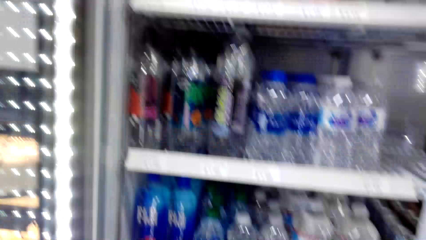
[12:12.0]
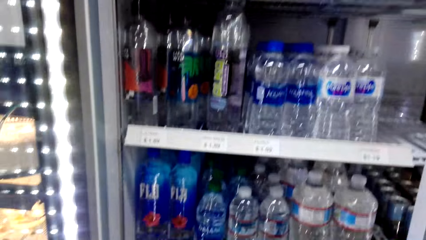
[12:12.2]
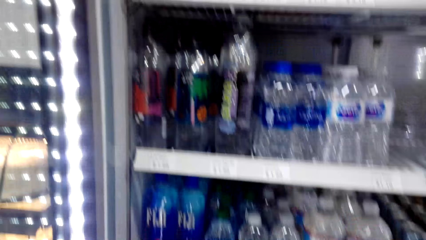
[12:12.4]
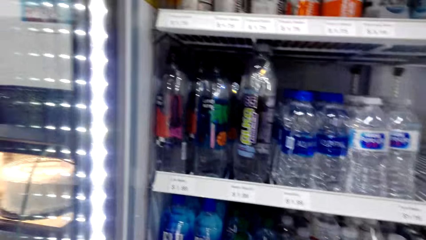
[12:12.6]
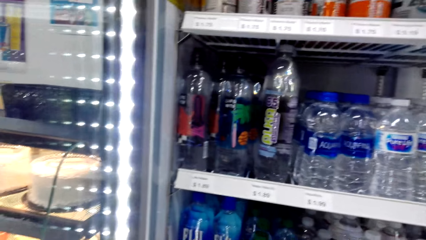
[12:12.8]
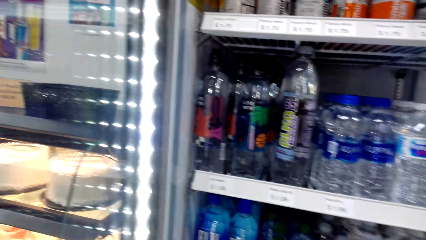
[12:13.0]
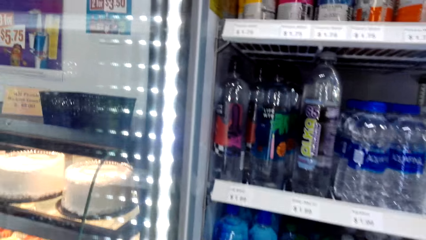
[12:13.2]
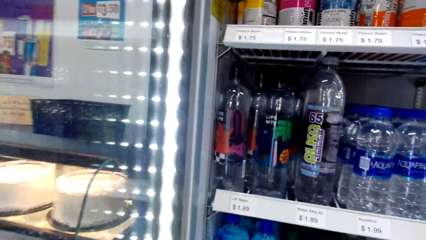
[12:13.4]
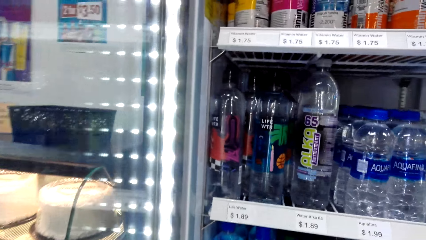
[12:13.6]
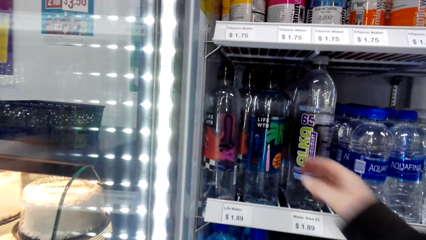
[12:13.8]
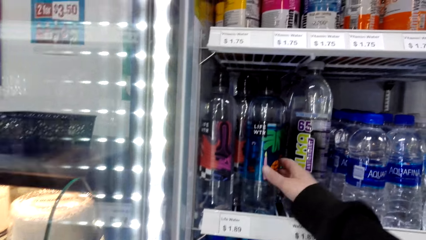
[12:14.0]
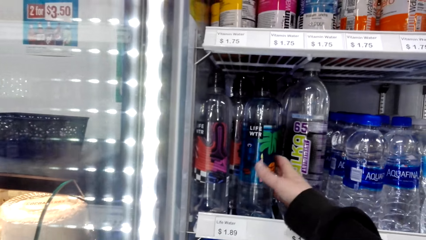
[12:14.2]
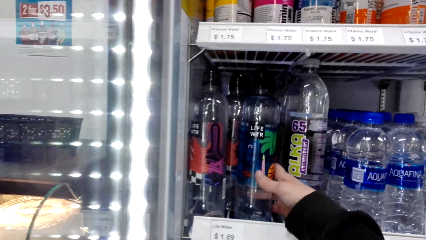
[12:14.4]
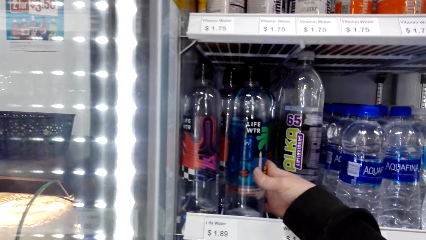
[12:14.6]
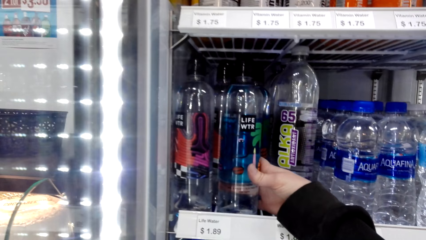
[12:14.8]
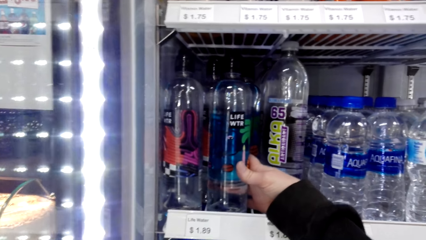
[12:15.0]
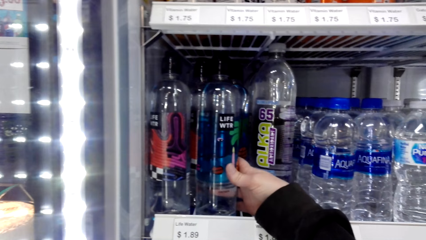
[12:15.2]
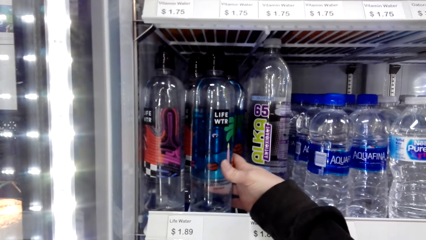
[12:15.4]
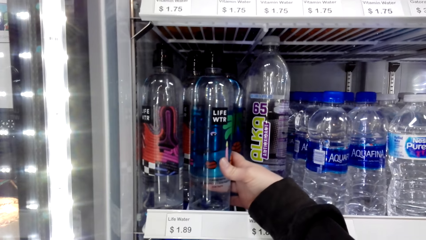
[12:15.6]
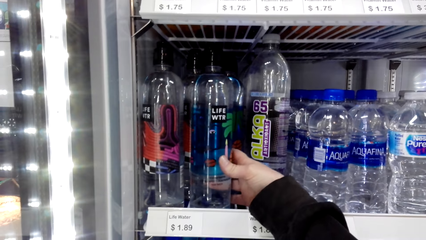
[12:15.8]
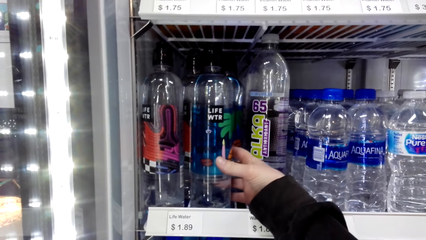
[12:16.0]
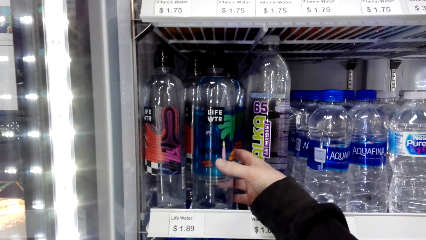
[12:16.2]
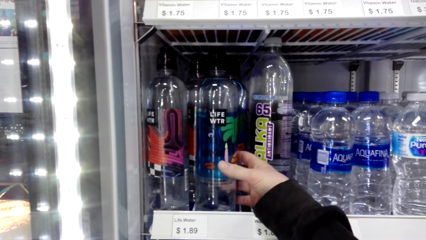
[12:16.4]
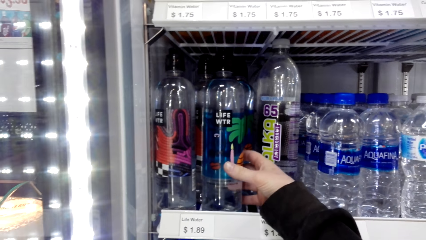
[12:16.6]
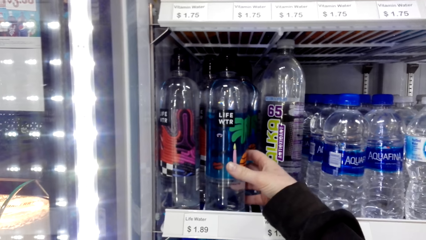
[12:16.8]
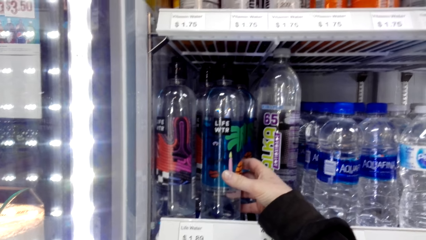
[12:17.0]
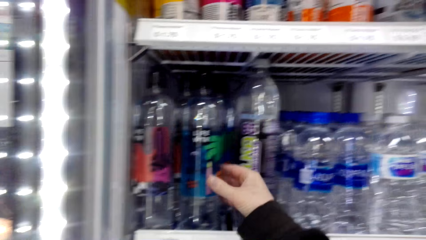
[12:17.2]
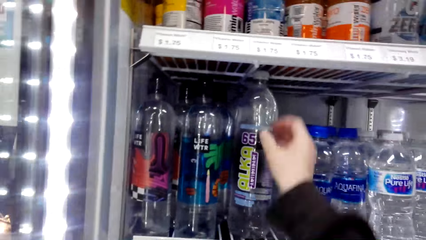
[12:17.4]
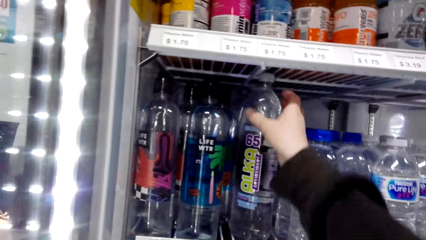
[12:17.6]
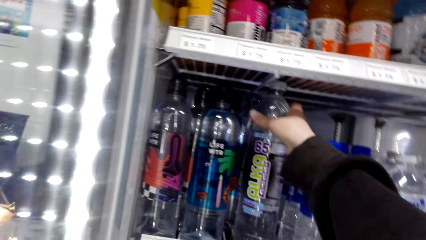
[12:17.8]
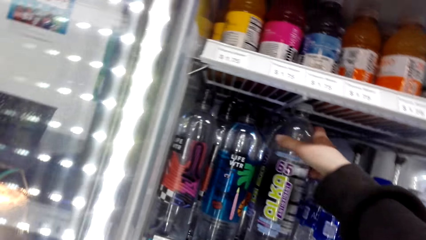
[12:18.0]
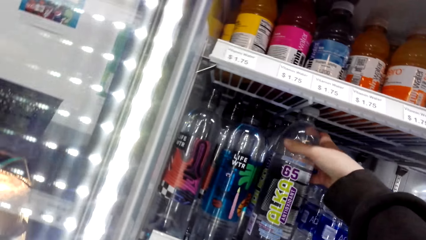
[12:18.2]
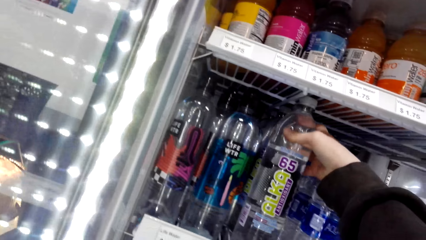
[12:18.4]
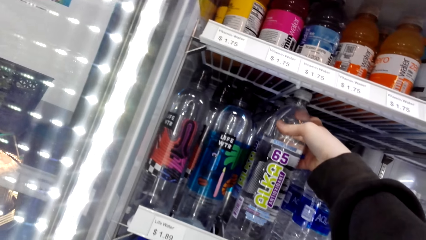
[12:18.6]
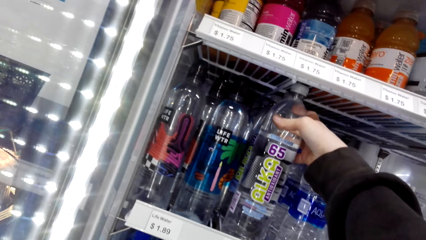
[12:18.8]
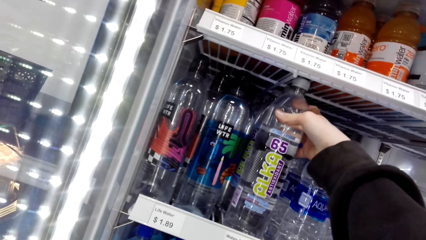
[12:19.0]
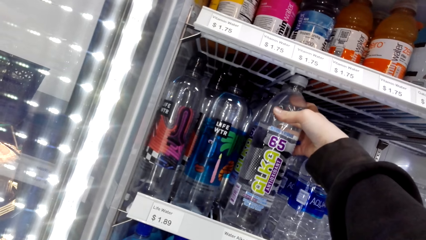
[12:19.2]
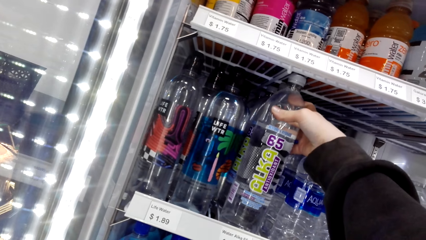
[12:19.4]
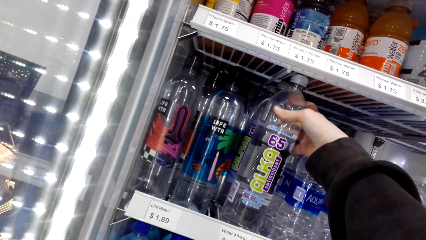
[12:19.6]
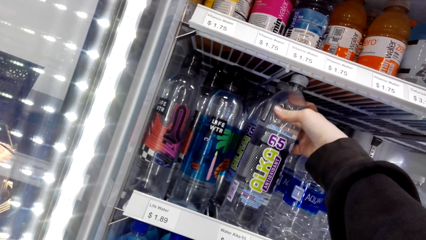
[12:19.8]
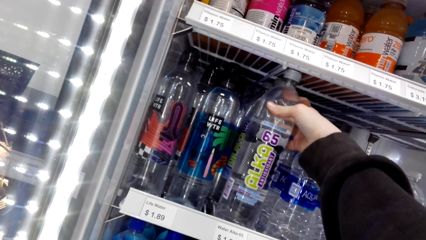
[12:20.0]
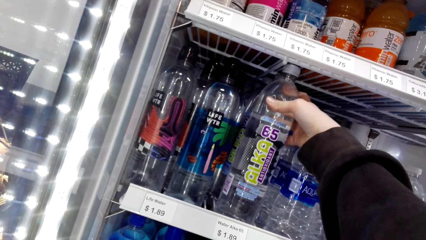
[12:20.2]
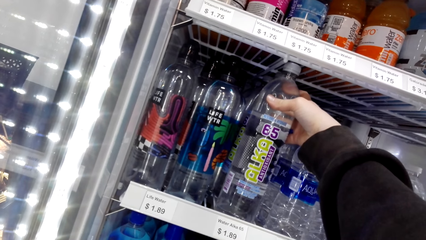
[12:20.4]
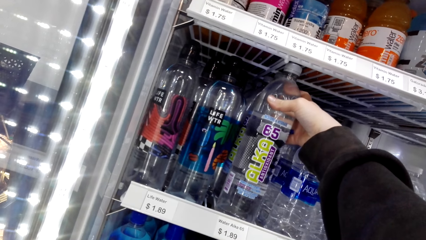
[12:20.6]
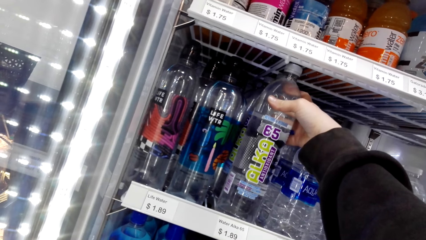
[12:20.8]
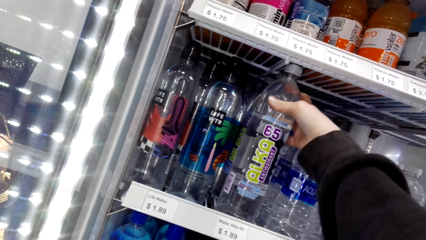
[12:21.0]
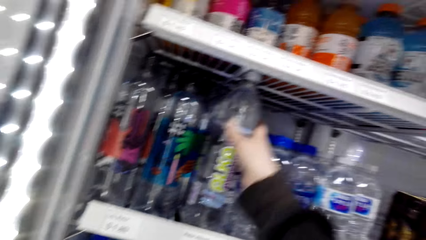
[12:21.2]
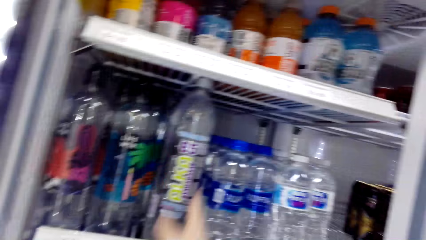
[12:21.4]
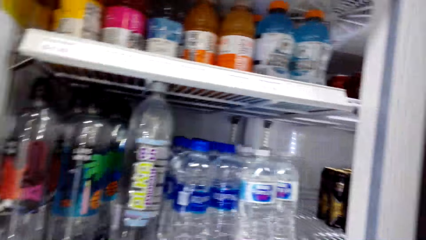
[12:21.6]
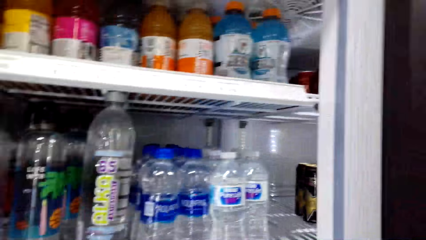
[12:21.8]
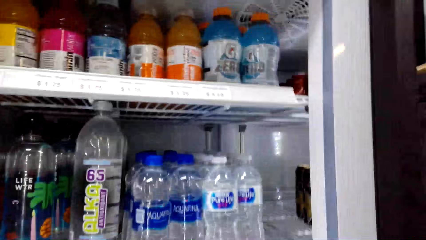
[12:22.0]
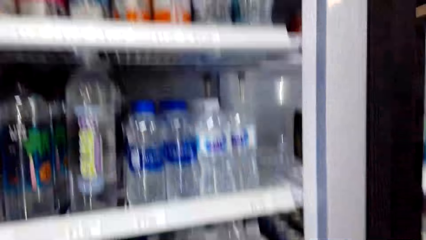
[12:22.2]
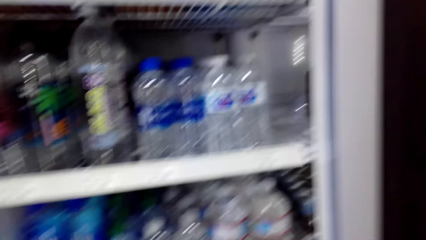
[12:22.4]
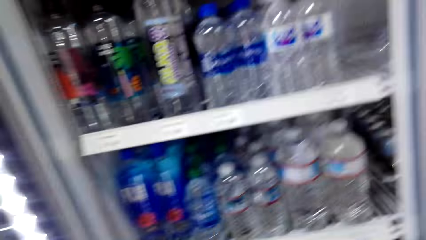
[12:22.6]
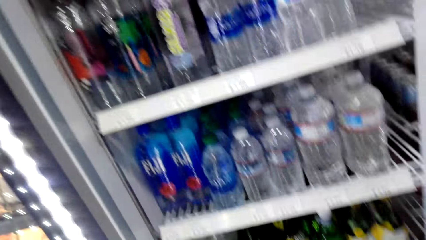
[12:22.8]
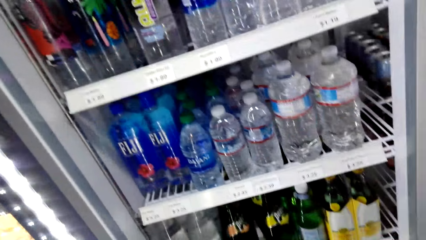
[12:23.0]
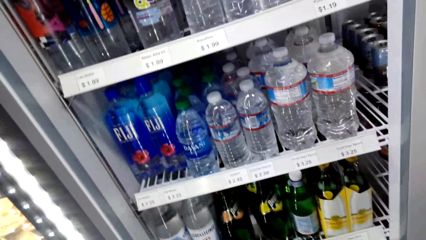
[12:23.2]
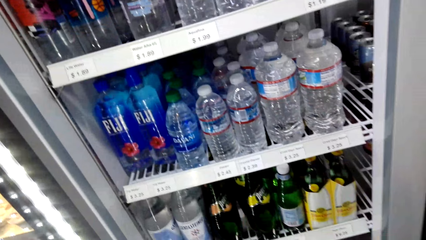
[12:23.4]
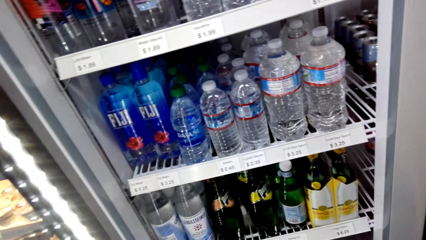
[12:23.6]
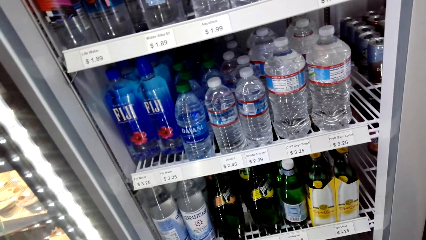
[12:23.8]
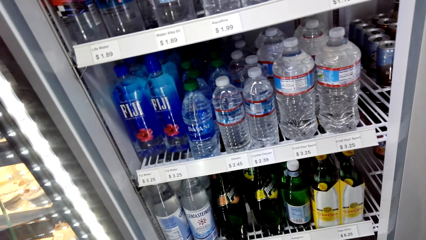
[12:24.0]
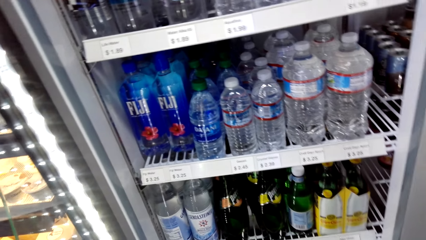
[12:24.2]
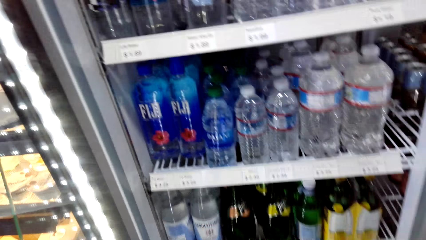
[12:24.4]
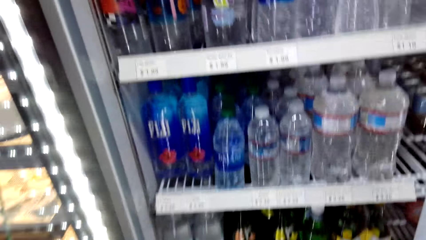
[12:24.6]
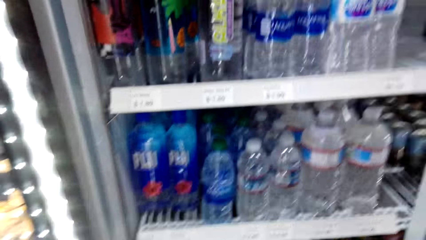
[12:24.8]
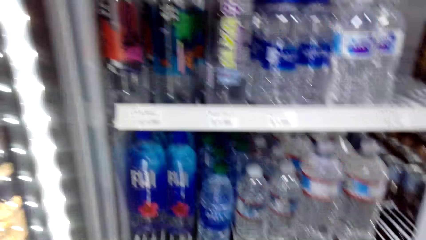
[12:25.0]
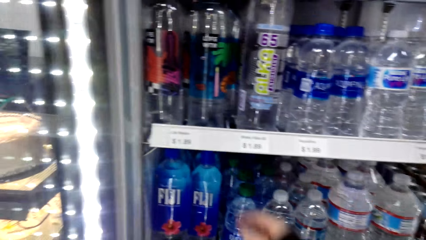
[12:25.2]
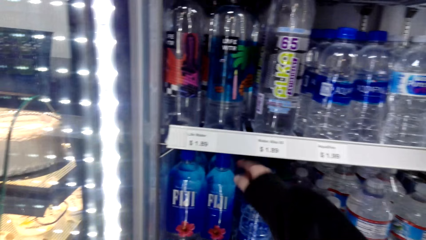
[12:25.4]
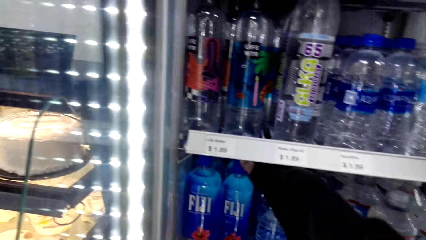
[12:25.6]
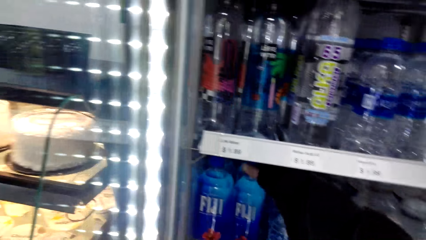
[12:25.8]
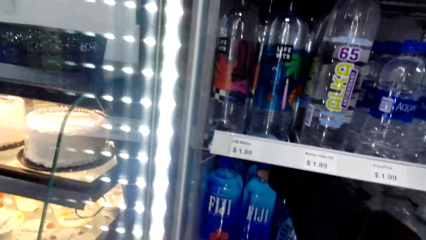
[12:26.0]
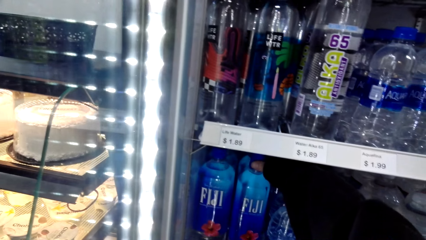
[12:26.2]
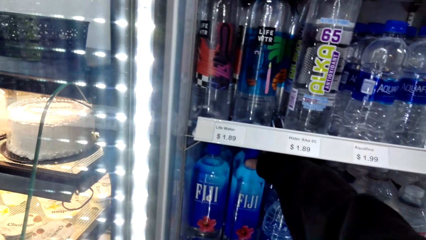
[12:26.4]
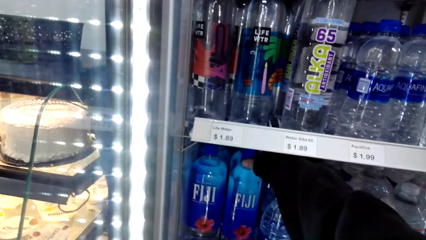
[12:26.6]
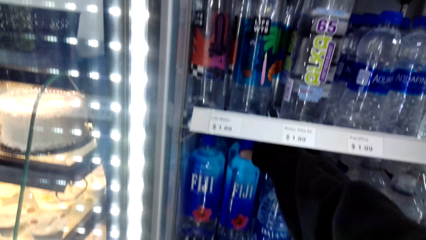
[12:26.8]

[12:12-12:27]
The camera wearer holds a bottle of water. They stare at the bottles of water. They touch the bottle of water. They look on.
